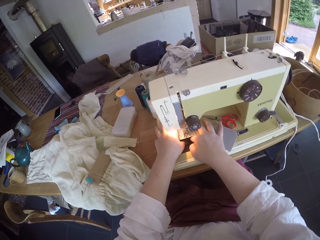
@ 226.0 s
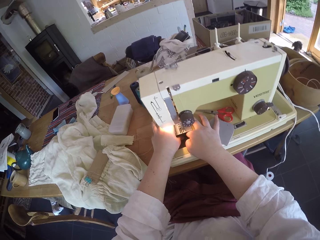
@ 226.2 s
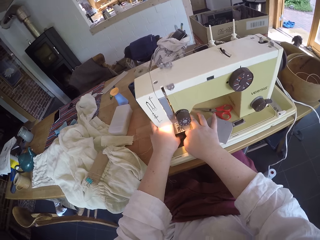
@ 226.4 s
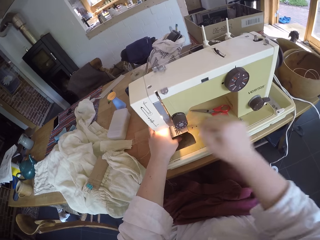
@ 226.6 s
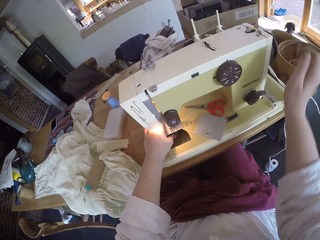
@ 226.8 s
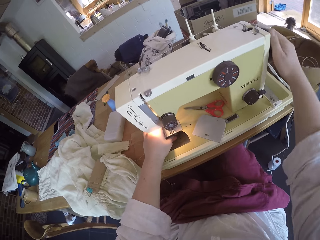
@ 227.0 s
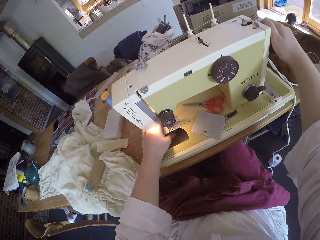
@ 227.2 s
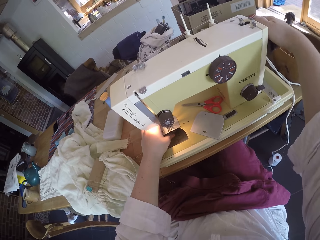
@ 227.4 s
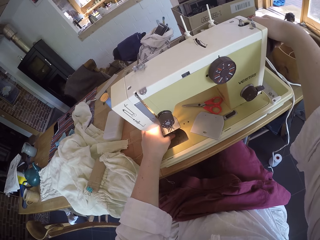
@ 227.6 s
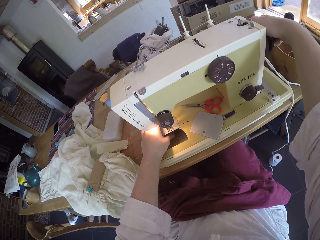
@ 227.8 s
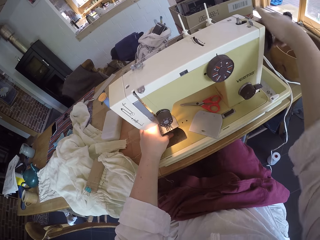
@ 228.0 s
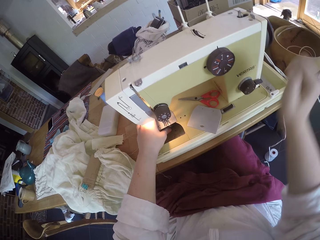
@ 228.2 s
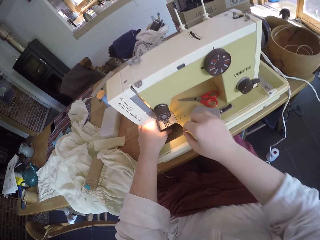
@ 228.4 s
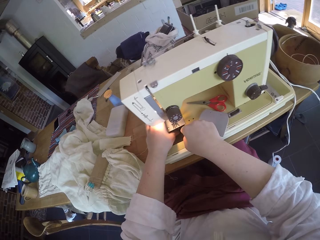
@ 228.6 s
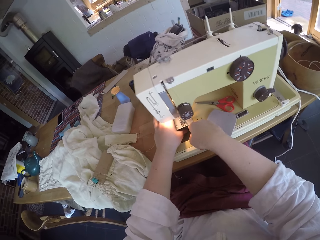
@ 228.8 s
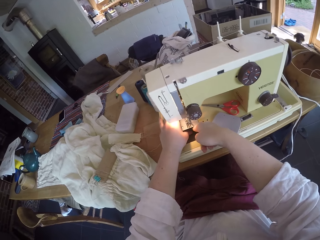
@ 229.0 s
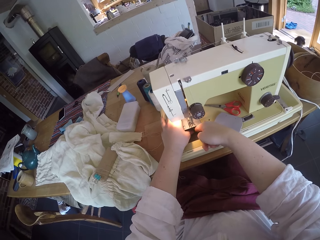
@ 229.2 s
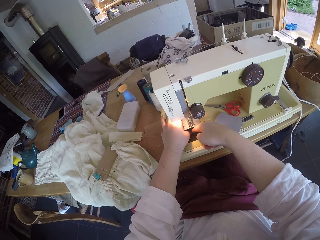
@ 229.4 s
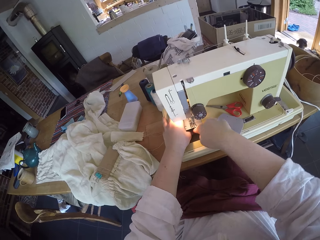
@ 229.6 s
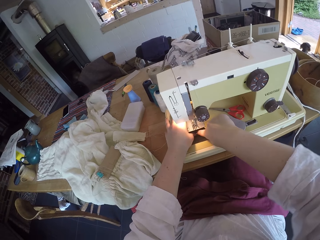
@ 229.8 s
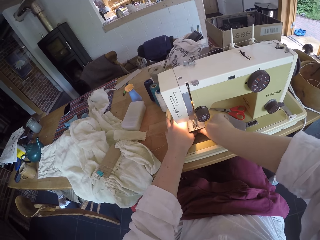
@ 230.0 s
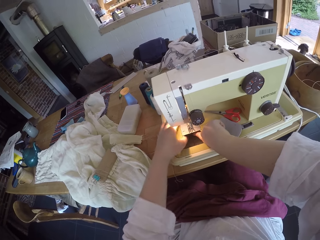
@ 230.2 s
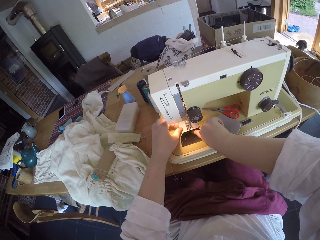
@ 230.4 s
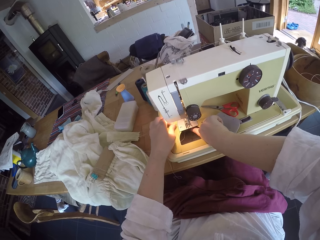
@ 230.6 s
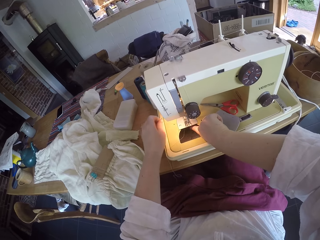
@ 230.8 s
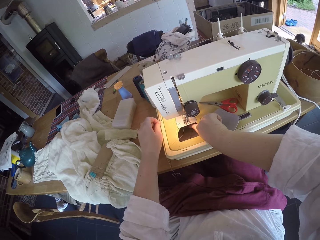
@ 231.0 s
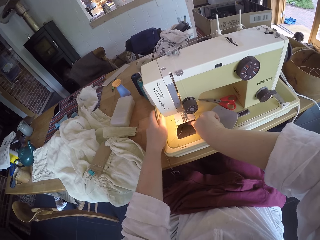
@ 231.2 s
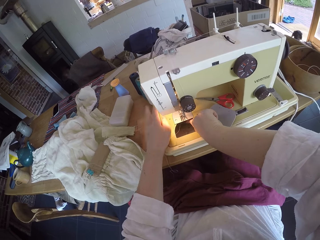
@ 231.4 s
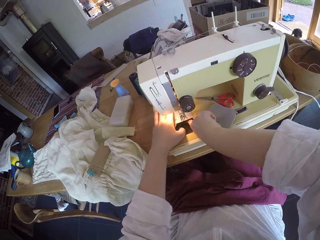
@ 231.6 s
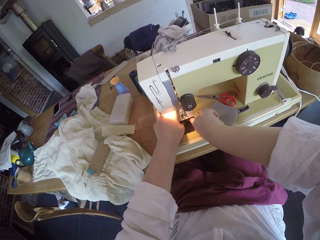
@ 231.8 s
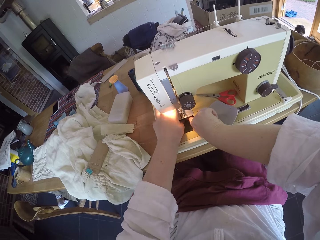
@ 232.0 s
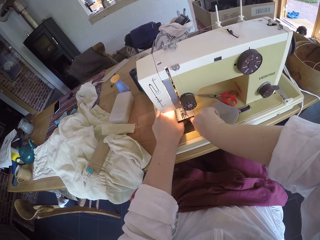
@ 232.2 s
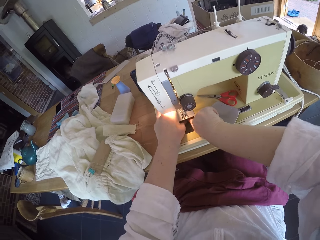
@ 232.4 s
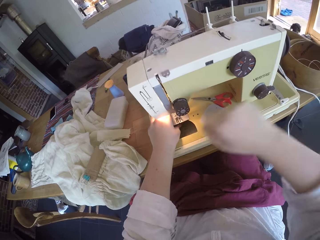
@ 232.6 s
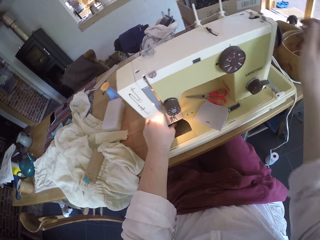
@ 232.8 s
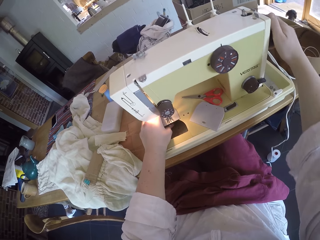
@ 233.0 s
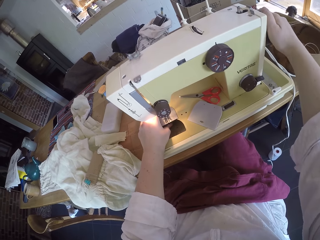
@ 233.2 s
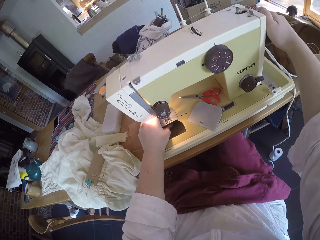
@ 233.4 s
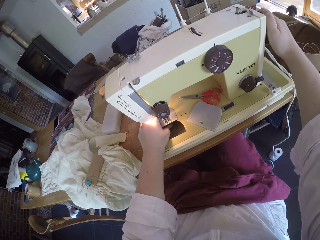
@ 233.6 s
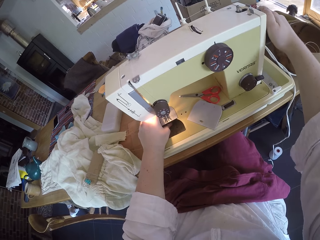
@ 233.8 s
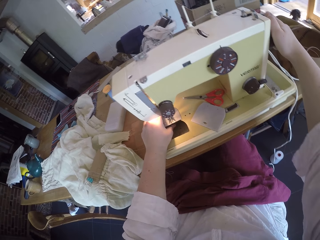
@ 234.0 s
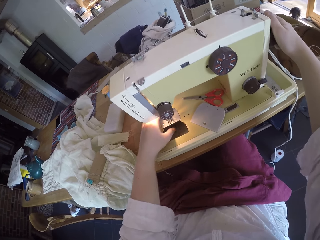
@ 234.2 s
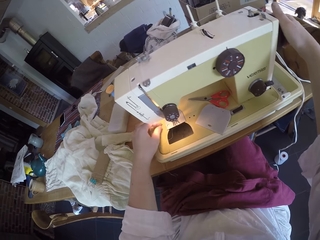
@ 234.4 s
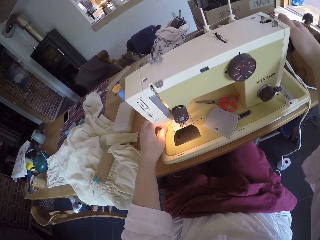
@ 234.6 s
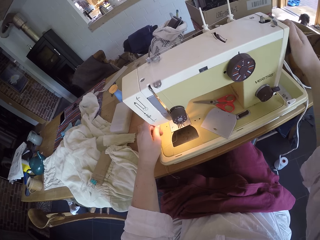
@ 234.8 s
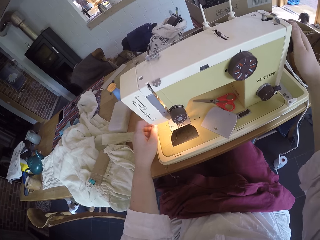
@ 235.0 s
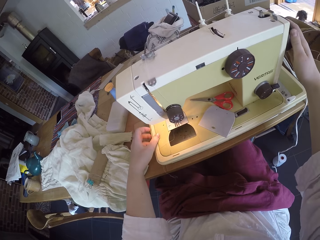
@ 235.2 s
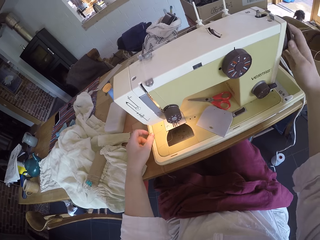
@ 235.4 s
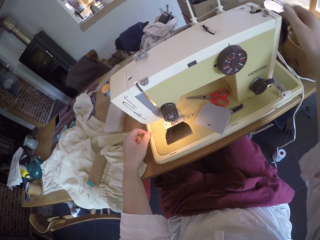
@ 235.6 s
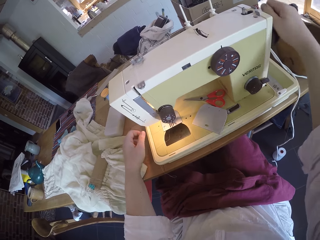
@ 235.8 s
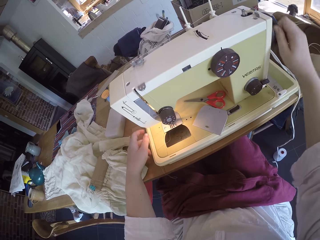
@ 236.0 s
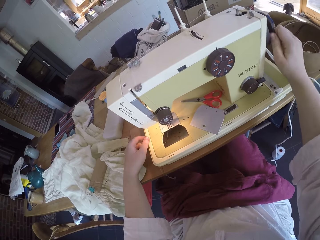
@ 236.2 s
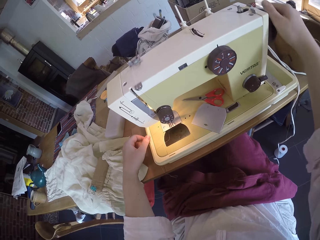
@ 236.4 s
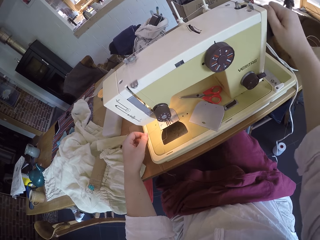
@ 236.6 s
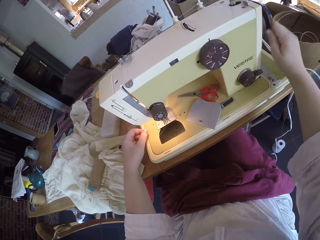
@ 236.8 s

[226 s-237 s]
The camera wearer moves the balance wheel with her hand. She presses the bobbin and the bobbin case into the bobbin compartment. She moves the balance wheel with her hand again.

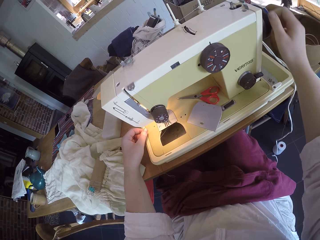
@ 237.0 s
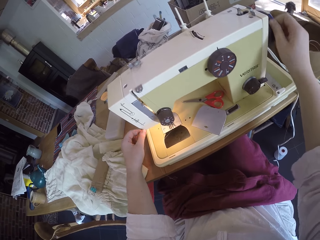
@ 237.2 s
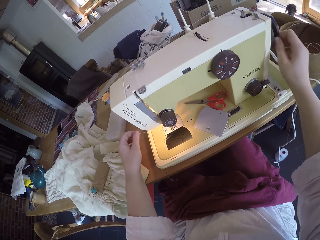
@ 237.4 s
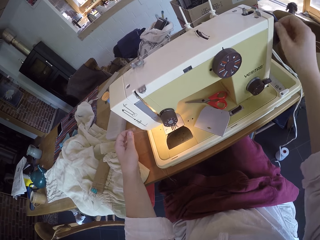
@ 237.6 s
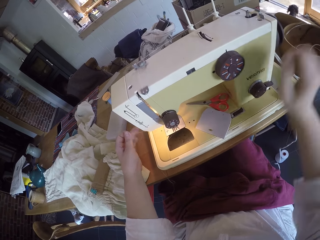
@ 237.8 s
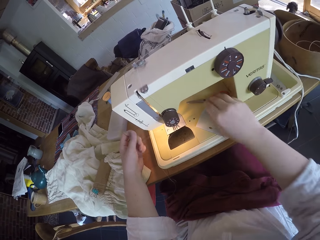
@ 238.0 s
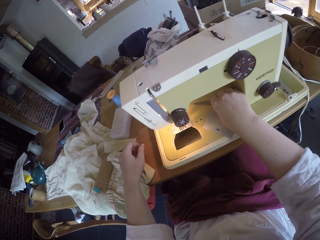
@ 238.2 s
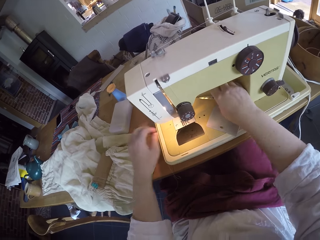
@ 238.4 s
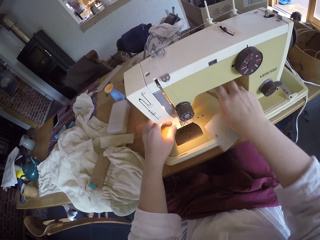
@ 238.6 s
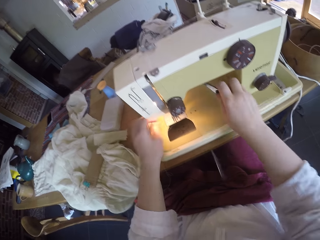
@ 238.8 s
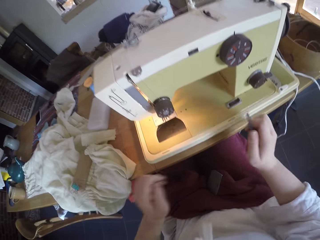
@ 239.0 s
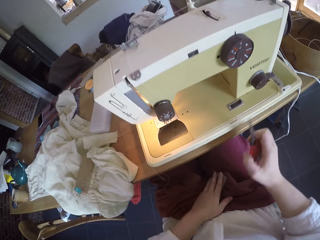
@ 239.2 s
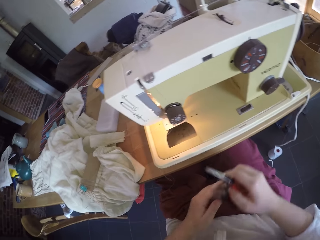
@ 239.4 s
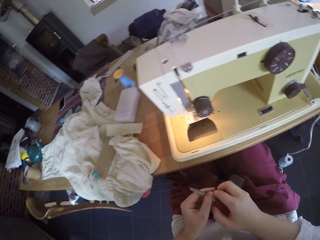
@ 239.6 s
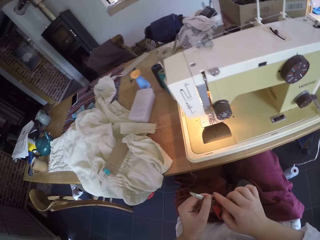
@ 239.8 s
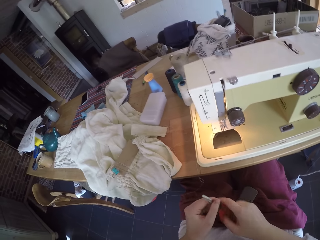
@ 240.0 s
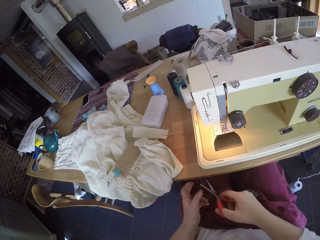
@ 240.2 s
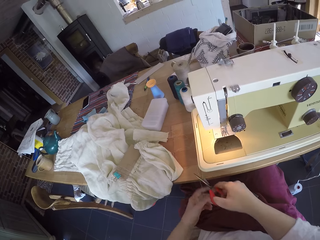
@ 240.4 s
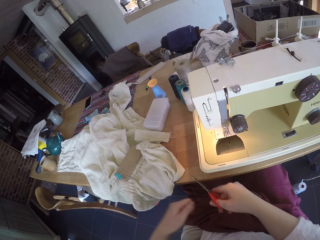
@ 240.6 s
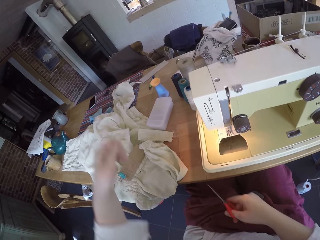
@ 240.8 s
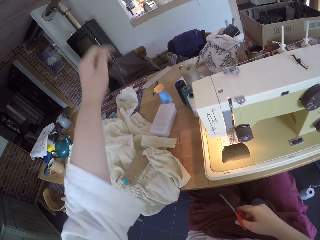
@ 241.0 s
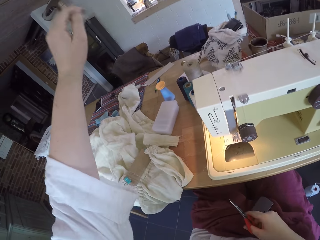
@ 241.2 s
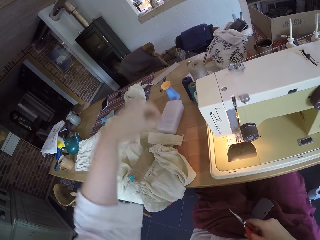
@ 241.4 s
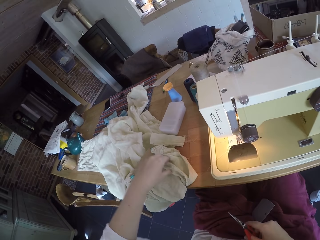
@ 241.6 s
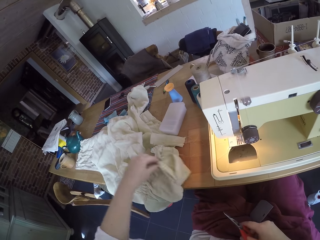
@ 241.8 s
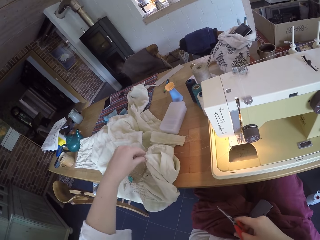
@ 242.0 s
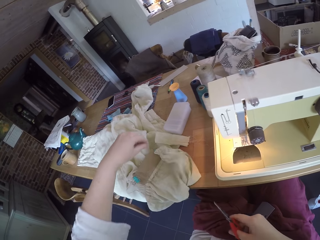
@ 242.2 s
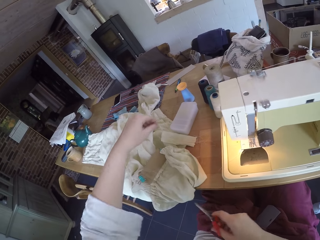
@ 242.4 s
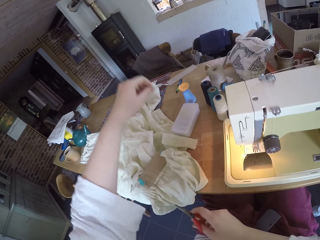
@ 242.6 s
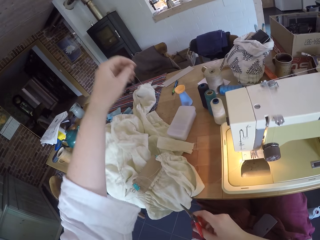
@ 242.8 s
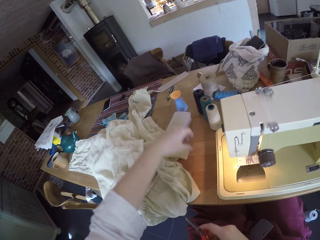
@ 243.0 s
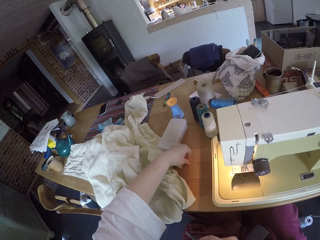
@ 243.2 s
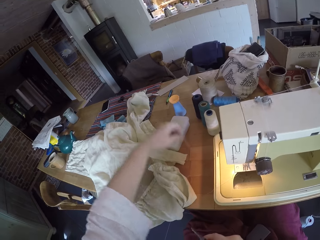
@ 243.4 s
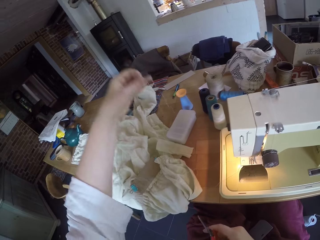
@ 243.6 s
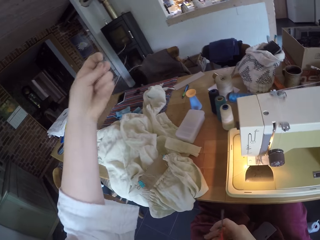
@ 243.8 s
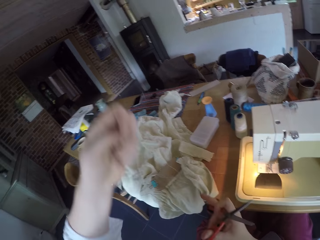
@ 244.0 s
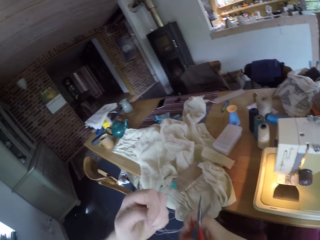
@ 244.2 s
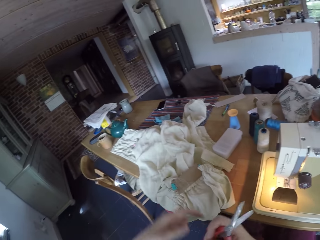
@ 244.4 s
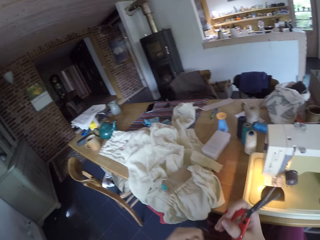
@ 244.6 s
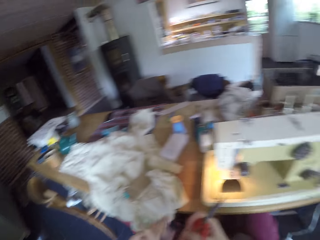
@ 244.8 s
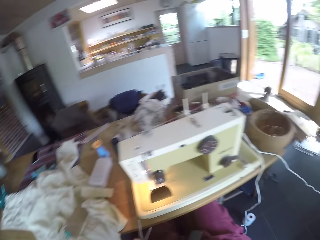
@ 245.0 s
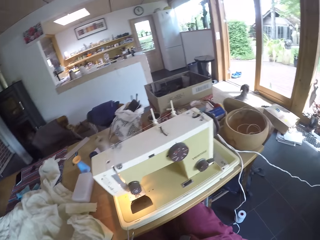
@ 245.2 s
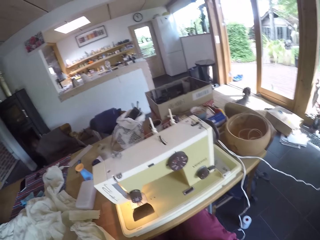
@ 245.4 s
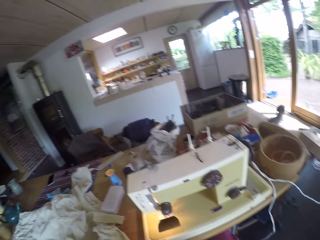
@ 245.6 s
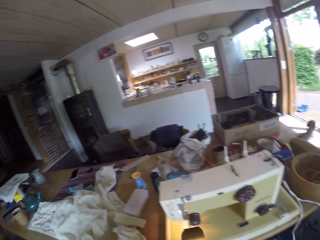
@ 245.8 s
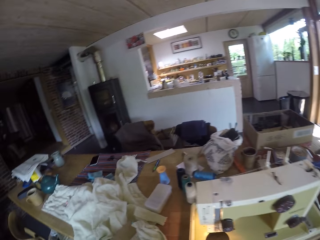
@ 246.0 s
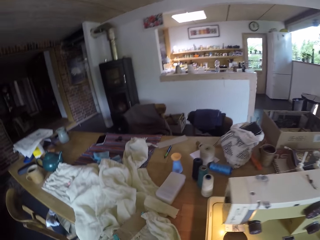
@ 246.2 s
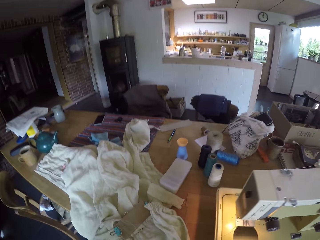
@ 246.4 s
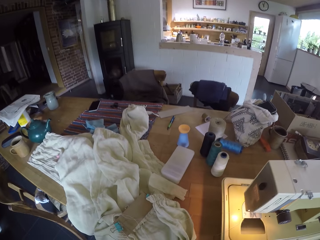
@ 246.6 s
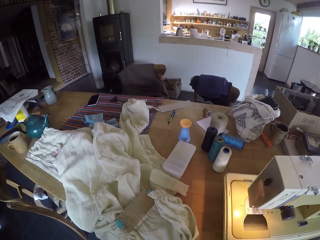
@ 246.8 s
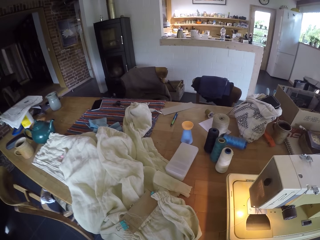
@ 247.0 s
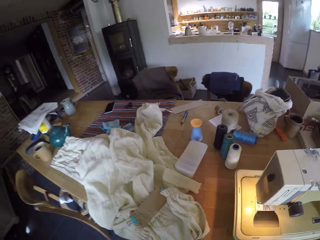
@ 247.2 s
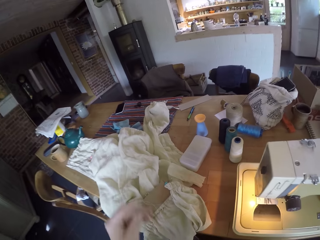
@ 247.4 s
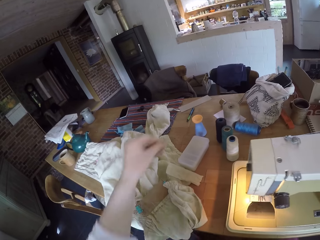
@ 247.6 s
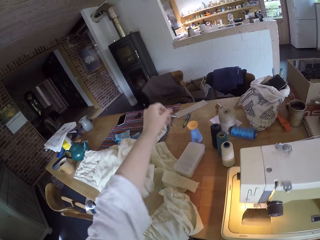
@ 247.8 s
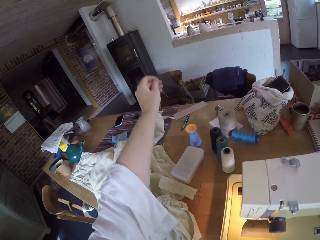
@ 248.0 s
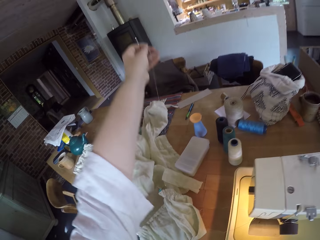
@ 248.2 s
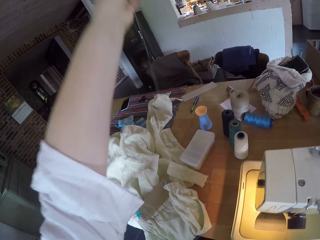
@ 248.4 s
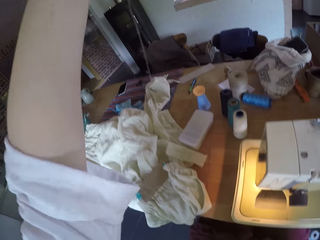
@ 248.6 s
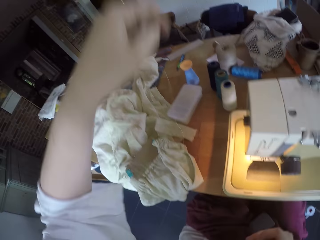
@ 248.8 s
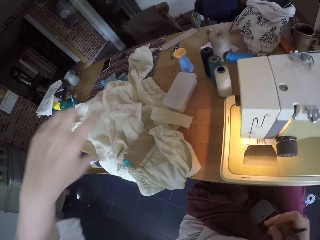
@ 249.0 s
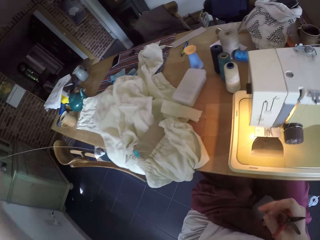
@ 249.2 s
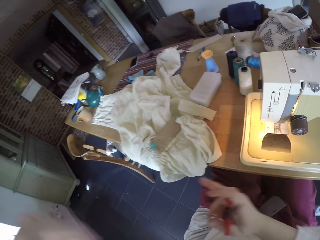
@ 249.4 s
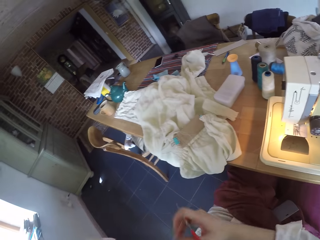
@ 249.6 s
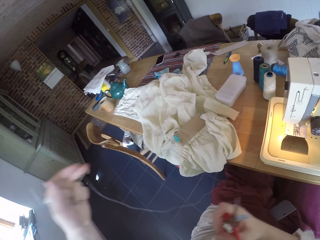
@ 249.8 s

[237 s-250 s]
The camera wearer picks up the scissors from the bed plate. She moves a metal plate from the bed plate to her lap with her hand. She touches the metal plate on her lap with her hand. She holds the thread with her hand and cuts the thread with the scissors. She stretches the thread. She drops the thread on the cloth. She picks a thread from the cloth. She picks a thread from the table. She holds the threads with her hand. She picks a thread from the table.
